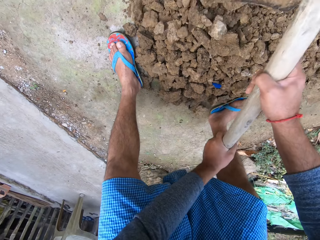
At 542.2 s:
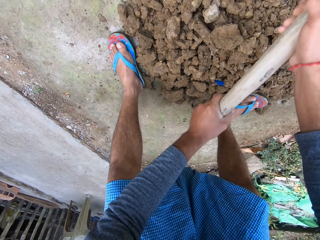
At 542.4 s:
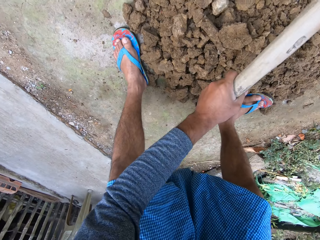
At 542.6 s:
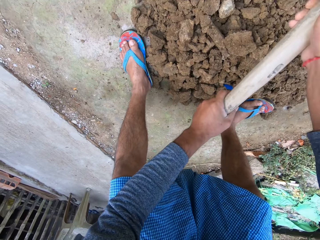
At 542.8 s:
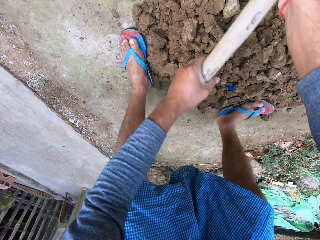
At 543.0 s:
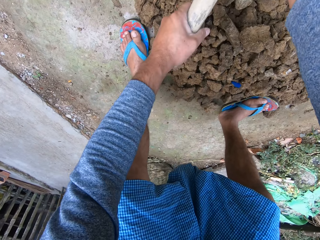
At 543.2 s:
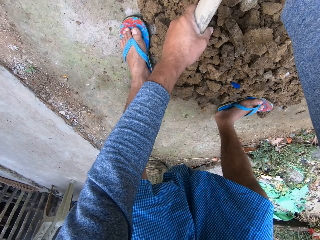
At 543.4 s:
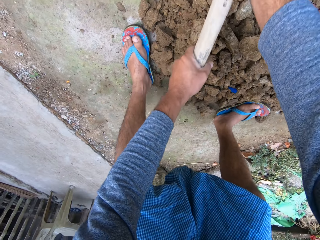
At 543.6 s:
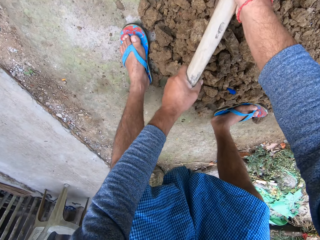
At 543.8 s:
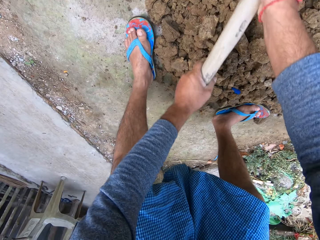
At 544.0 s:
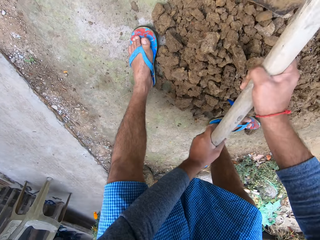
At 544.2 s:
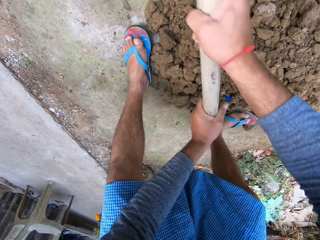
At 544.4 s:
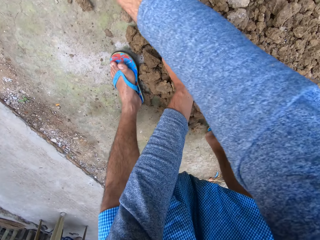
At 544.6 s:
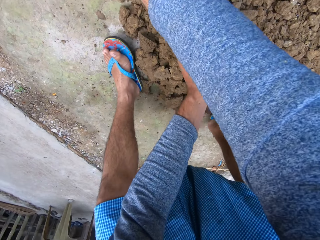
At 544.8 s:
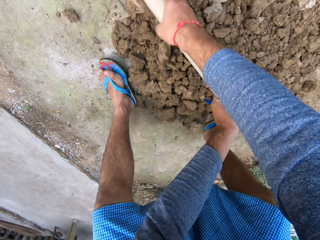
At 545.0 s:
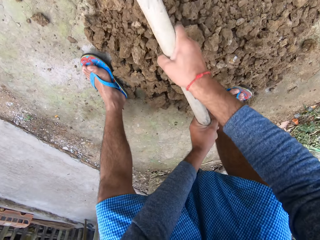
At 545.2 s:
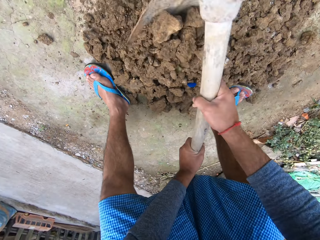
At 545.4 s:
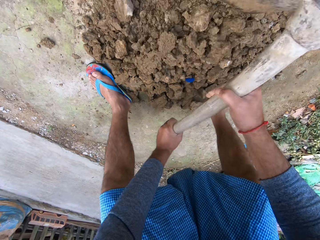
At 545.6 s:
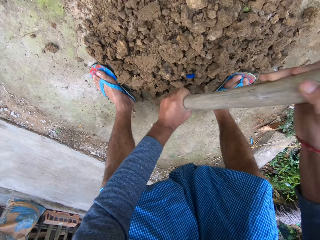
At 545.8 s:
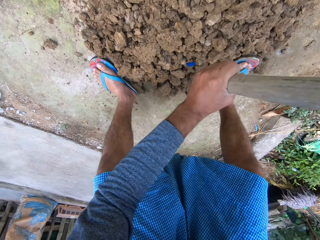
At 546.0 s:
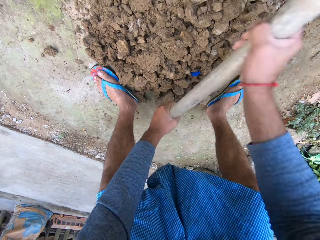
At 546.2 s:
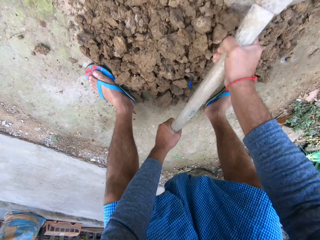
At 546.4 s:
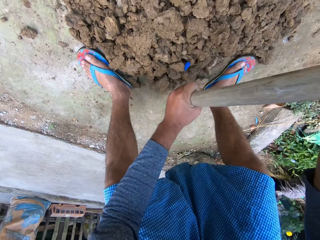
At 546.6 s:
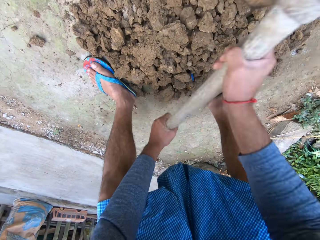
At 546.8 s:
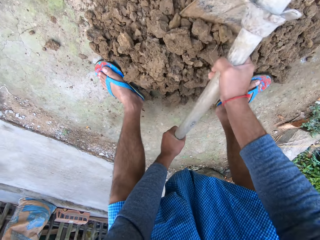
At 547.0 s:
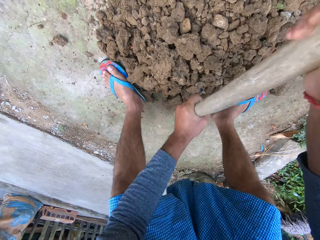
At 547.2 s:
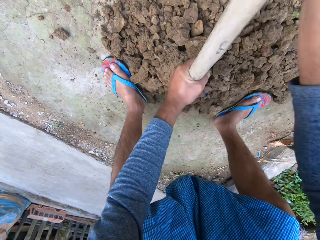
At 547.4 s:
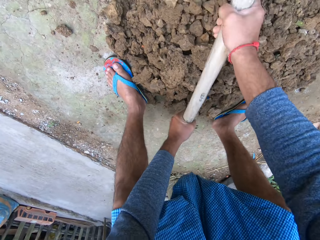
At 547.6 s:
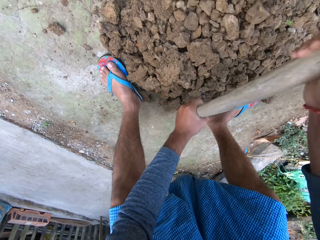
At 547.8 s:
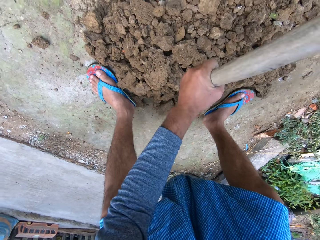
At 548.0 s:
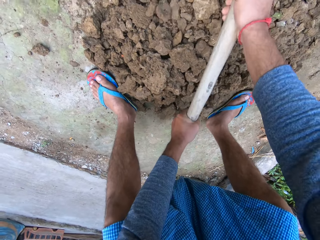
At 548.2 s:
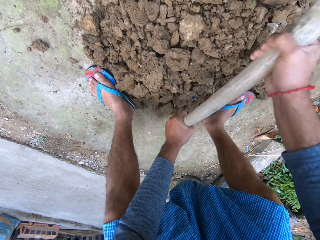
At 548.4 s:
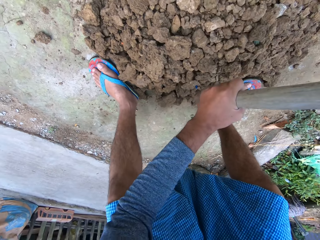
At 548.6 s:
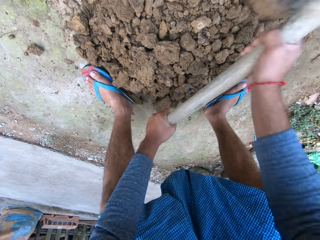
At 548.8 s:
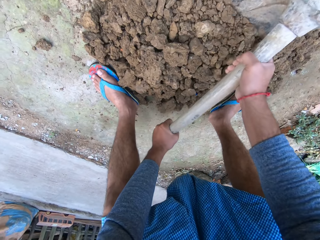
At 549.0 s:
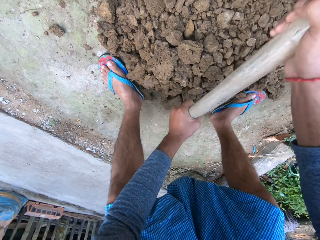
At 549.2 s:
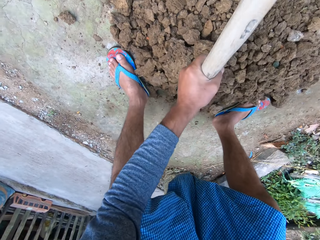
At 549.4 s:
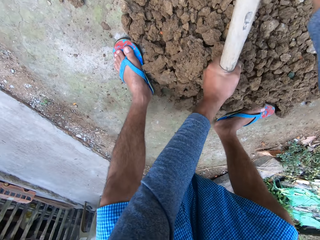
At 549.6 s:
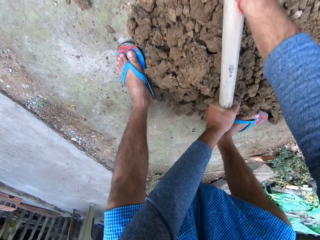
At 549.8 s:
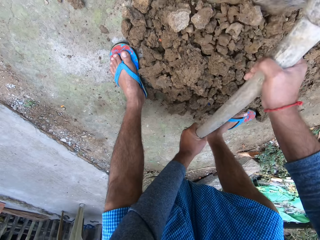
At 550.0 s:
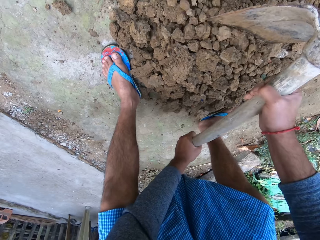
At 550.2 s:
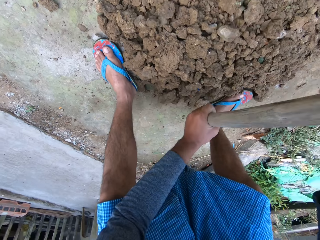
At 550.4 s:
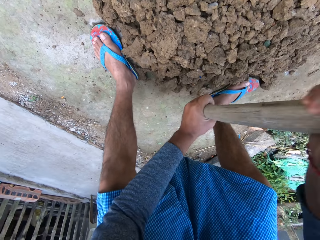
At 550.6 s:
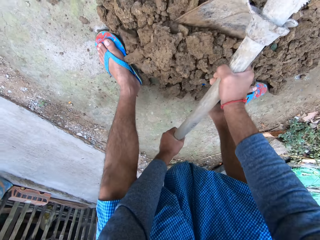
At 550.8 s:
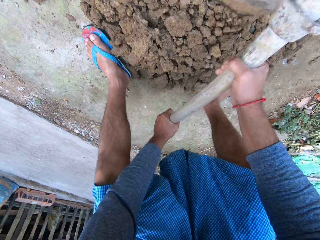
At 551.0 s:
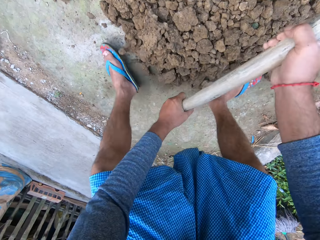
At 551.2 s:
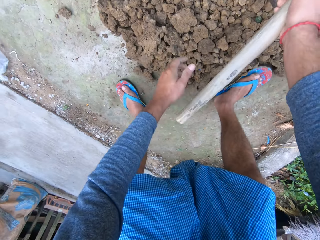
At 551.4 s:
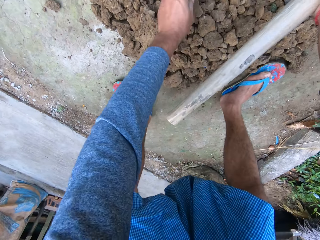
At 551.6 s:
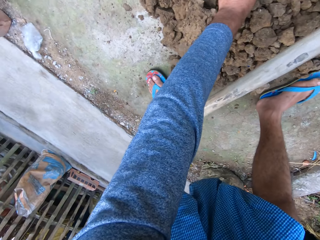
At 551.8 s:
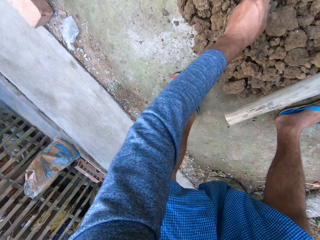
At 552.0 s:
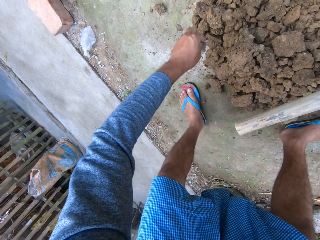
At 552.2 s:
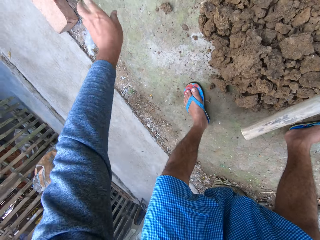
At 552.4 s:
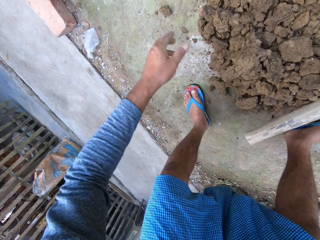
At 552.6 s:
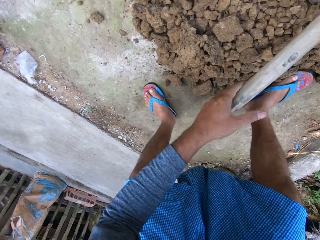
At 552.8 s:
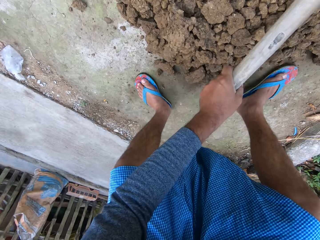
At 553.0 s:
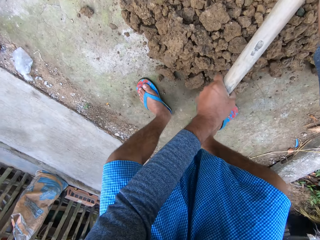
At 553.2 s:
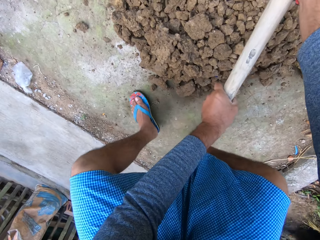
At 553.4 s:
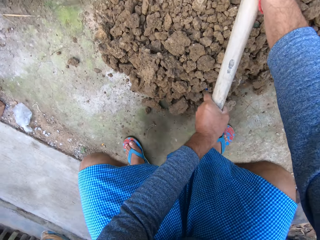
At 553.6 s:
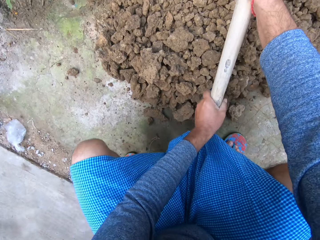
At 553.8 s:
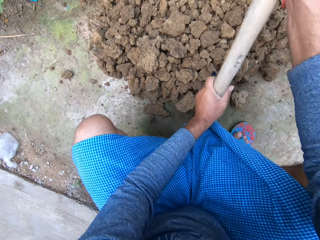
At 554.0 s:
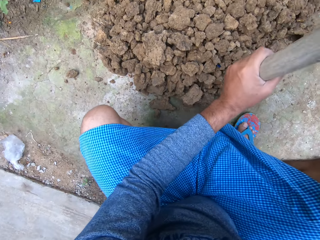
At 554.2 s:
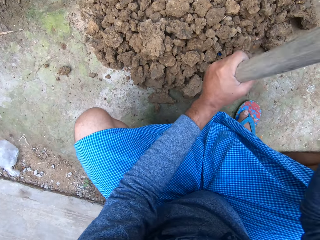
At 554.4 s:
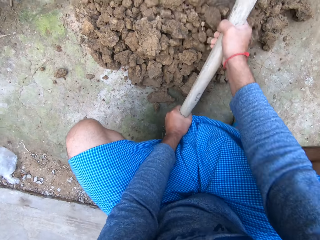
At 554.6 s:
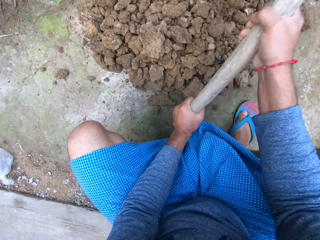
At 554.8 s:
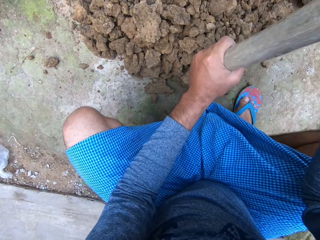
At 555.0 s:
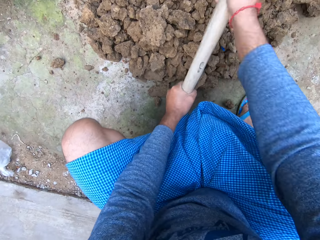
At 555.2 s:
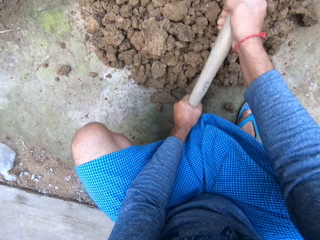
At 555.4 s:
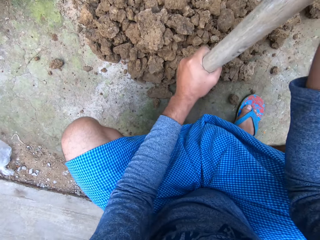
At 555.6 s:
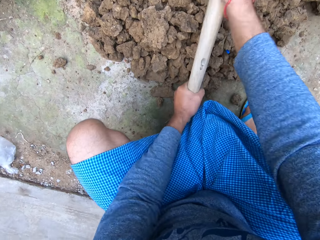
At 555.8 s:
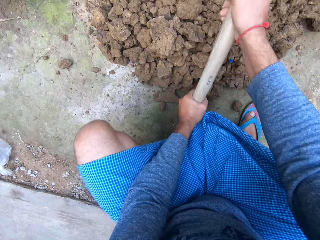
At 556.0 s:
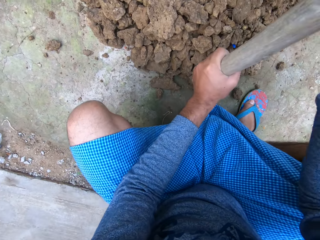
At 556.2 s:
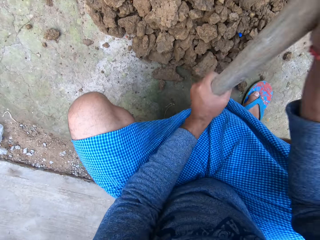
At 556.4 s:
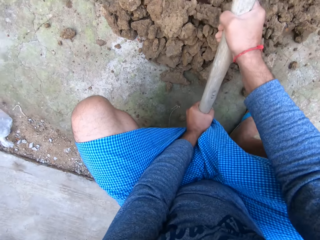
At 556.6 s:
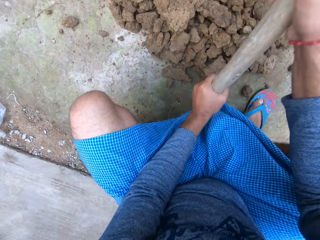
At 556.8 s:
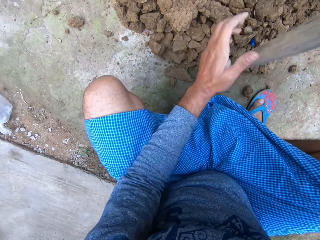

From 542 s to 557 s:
The camera wearer breaks the lumps of soil with the garden hoe. He picks a stone with his left hand from the soil aggregate heap. He throws the stone with his left hand on the pavement. He holds the garden hoe with both his hands and squats. He breaks the soil aggregate heap with the hoe in both hands.

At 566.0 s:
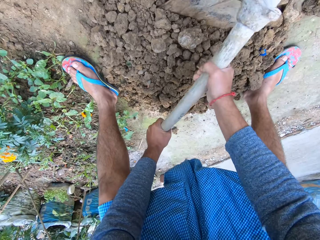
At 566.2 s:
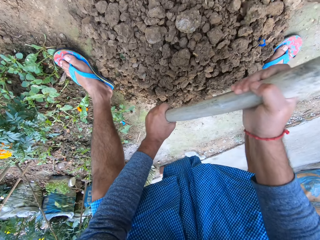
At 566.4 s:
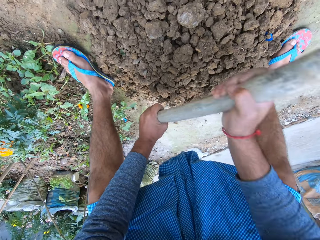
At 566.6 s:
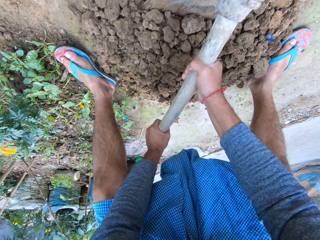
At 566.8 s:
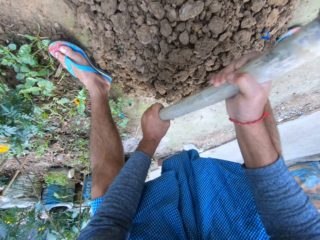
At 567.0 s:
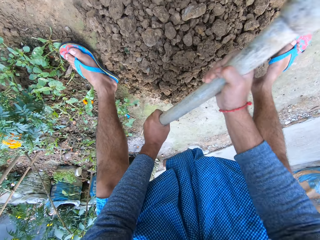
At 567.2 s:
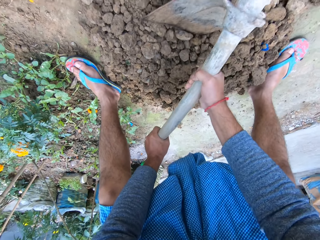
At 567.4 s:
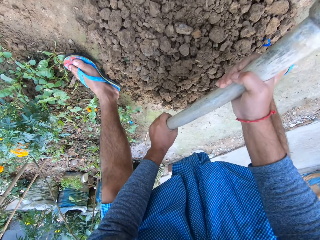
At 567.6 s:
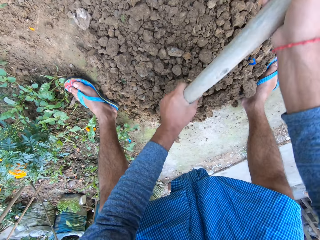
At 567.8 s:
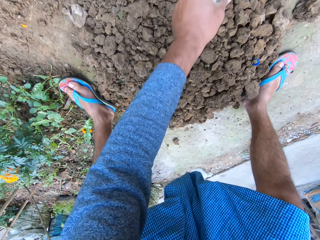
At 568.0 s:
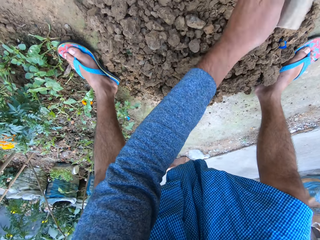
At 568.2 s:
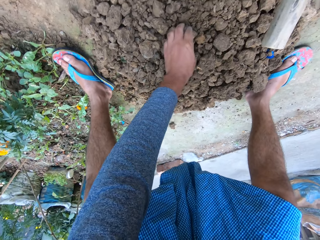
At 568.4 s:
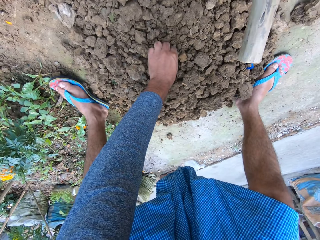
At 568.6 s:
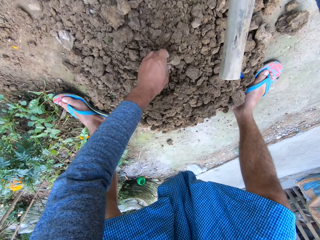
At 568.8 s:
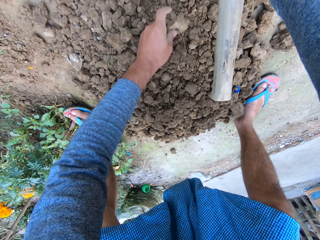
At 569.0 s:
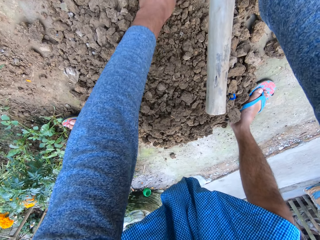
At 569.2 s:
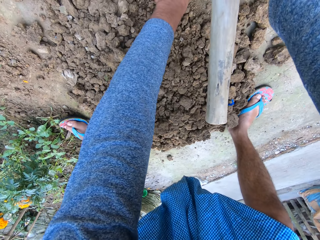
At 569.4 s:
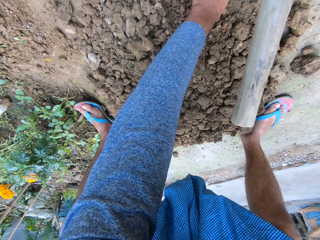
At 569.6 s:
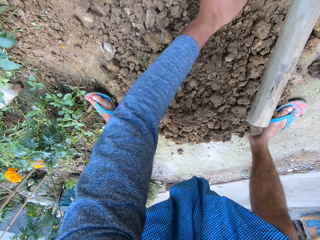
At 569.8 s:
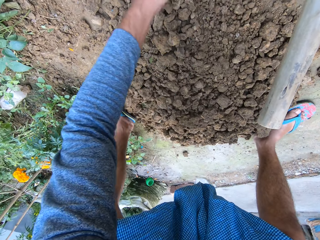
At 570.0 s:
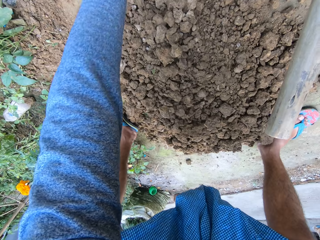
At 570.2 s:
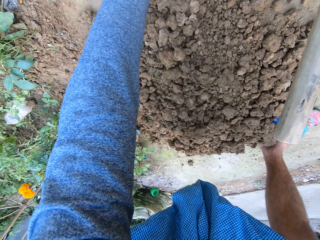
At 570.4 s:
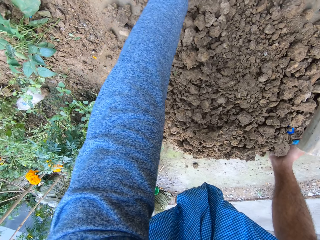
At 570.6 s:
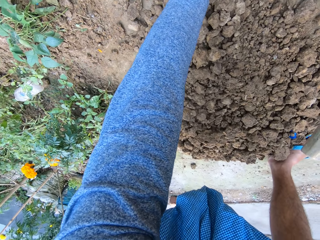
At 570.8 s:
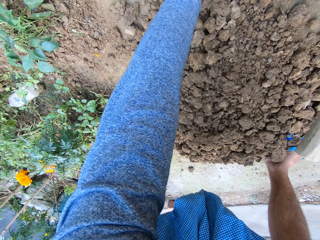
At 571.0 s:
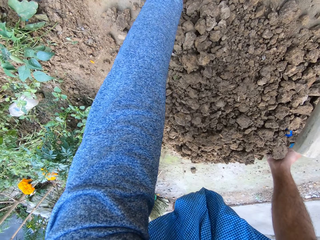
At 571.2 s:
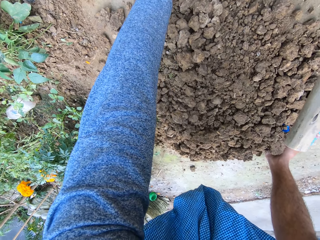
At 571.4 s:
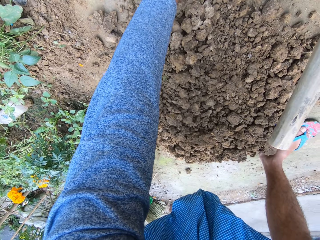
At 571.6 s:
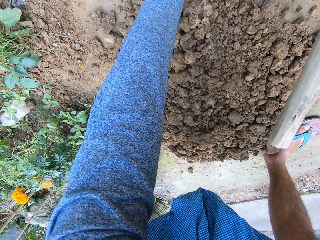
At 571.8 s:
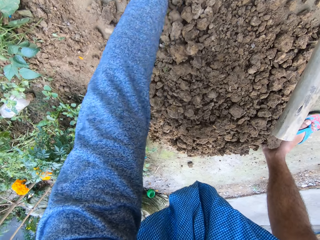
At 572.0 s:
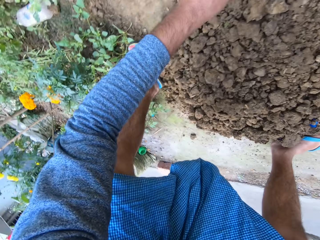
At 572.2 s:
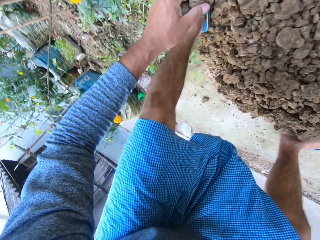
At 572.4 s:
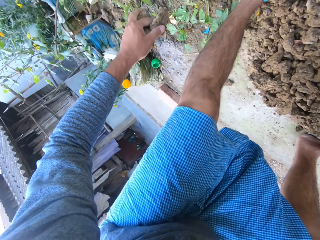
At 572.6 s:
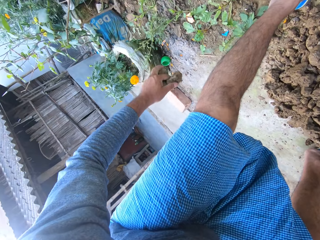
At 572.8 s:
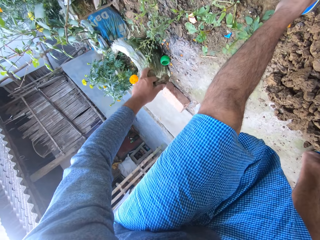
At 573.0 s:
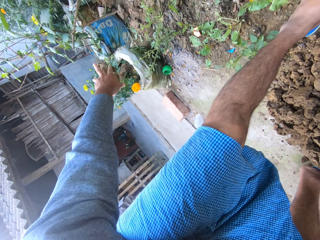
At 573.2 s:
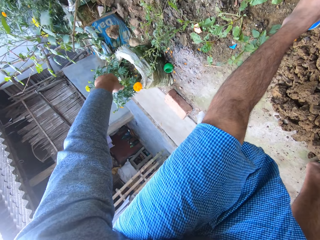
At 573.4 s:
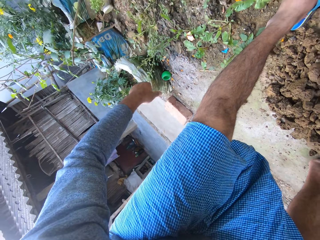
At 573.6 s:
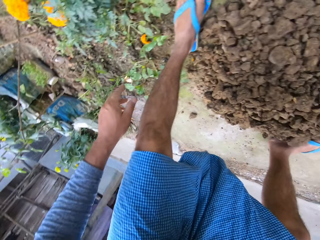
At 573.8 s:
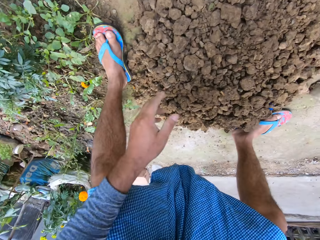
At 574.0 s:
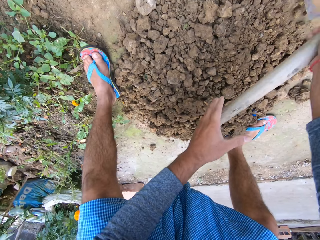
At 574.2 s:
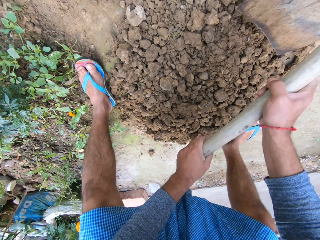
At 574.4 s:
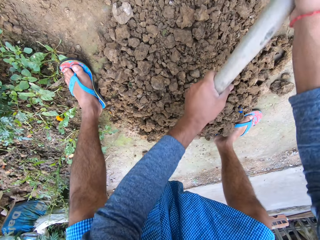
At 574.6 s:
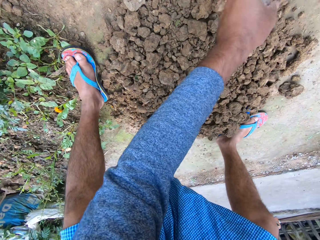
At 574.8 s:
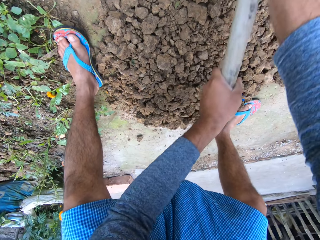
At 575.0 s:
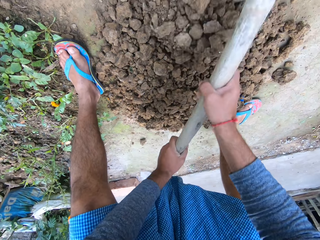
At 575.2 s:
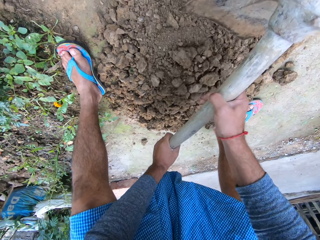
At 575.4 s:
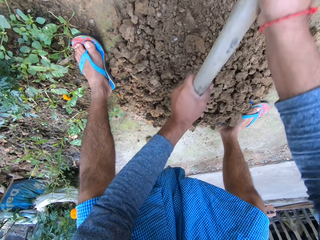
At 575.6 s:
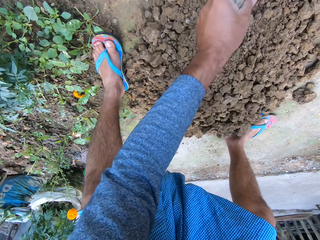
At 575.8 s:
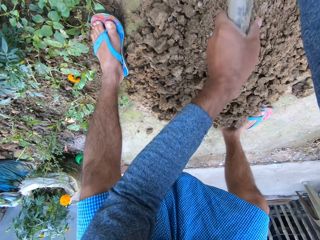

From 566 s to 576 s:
The camera wearer carries a stone with his left hand. He throws soil lumps at the garden. He digs the ground with the hoe.
